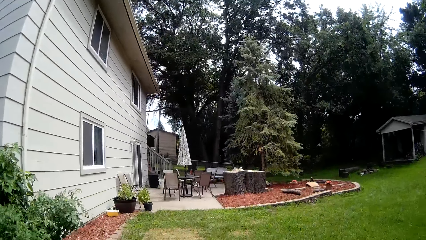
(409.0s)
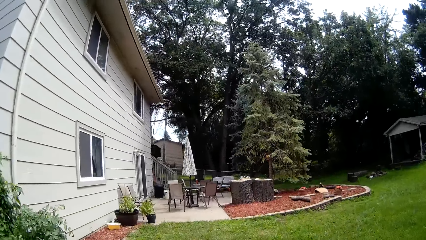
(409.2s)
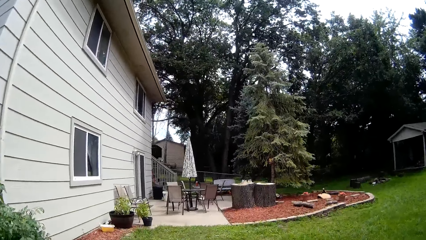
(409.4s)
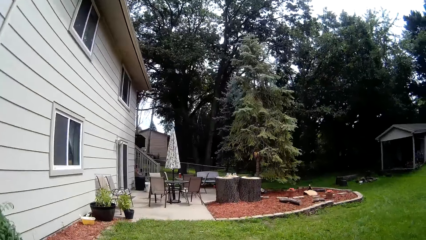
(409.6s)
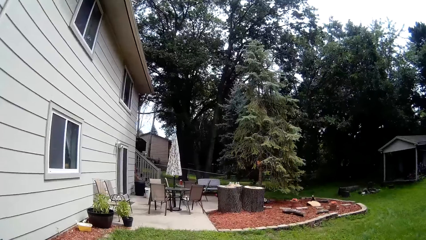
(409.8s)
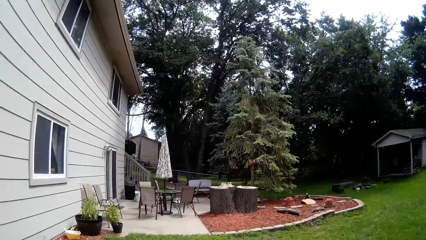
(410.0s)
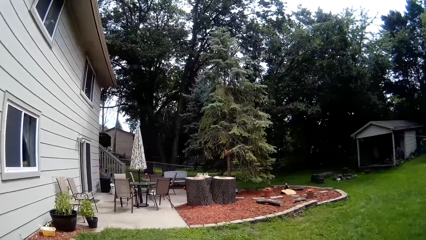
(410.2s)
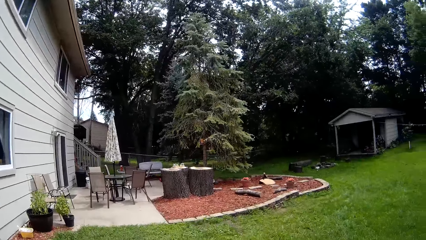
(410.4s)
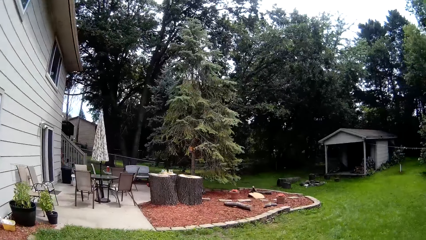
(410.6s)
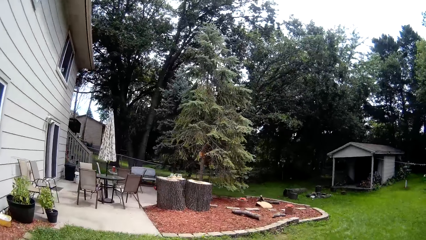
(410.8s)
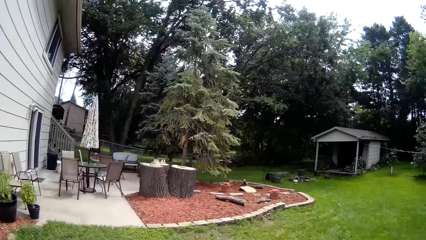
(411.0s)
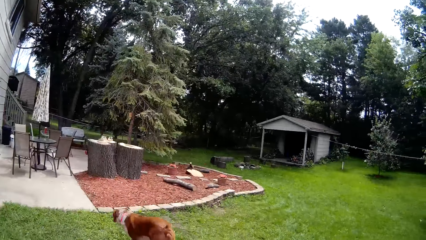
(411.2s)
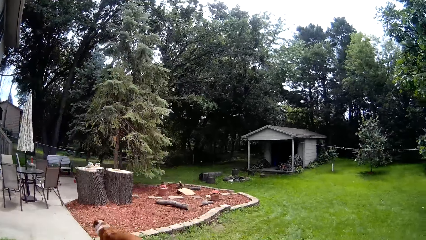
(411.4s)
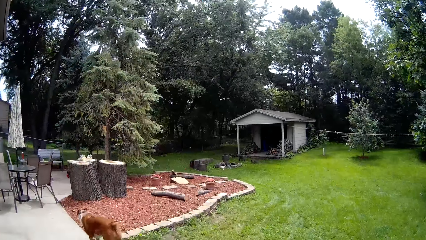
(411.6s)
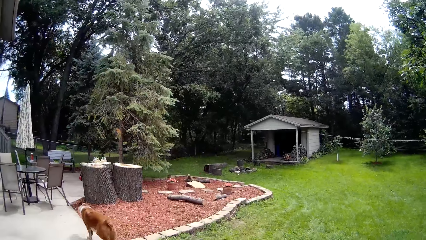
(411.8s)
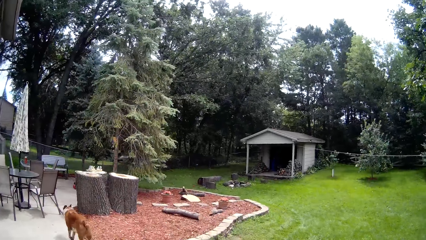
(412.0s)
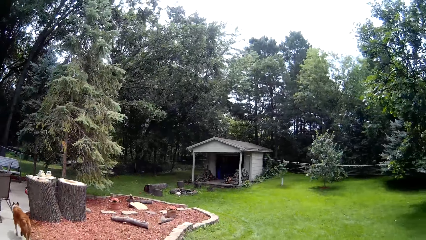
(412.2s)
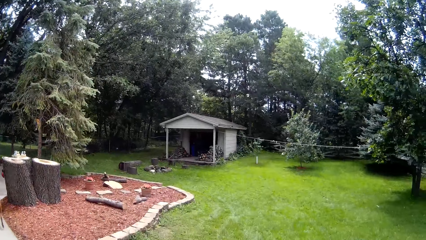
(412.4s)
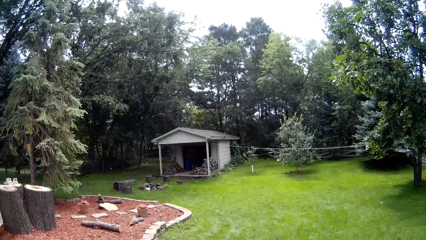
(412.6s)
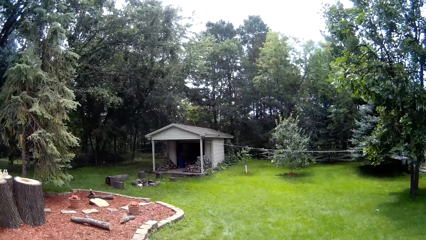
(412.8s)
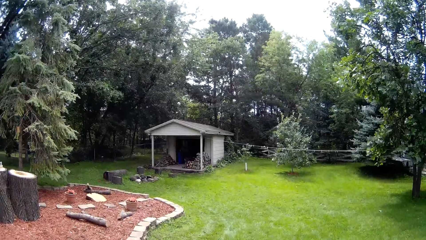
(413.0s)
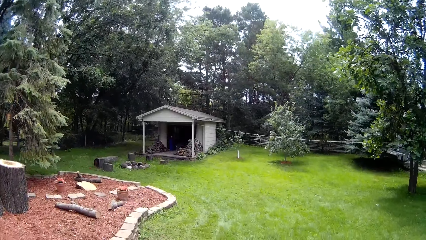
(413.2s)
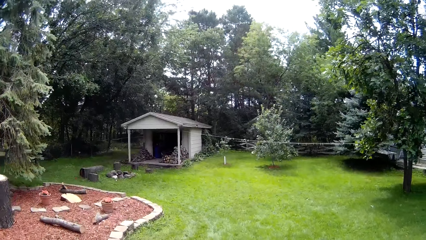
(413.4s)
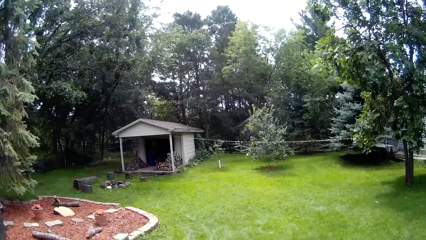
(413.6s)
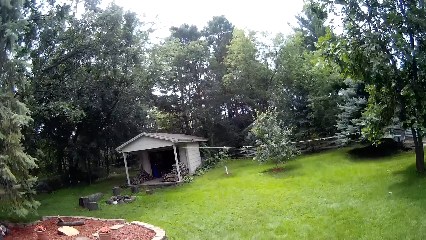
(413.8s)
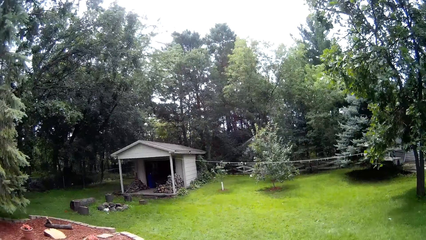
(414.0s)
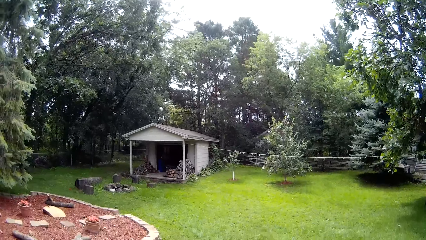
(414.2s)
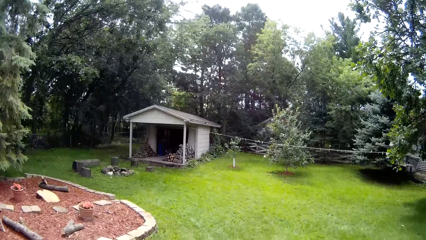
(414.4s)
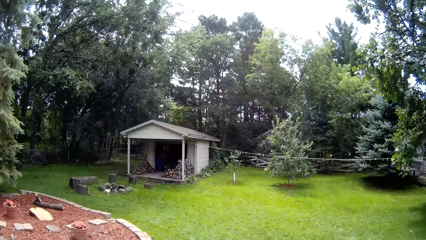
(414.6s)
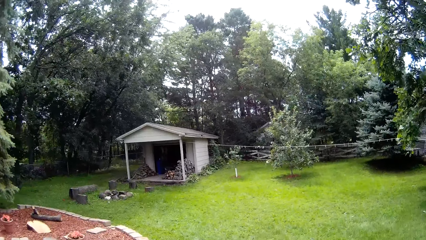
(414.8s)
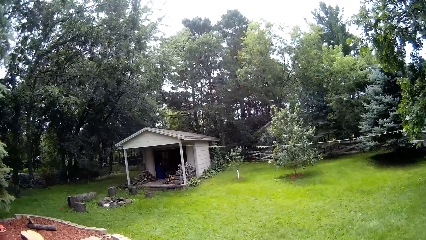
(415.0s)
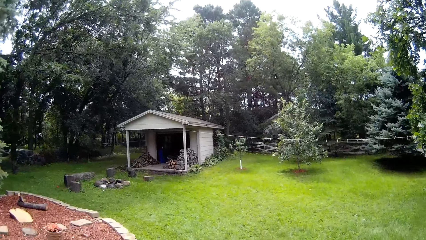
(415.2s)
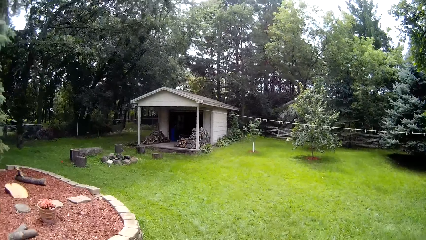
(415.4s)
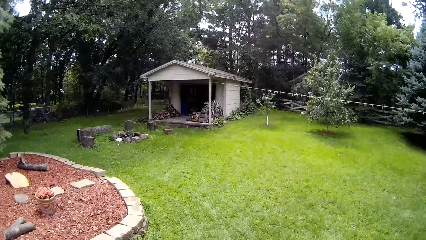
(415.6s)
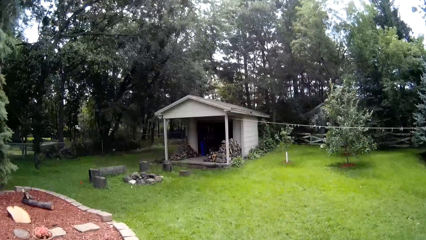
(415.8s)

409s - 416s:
The camera wearer mows along the patio with the lawn mower using both hands.

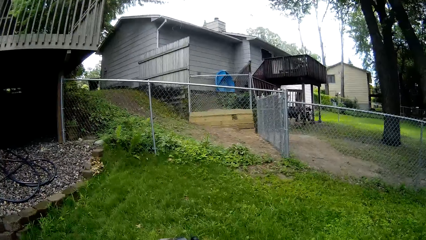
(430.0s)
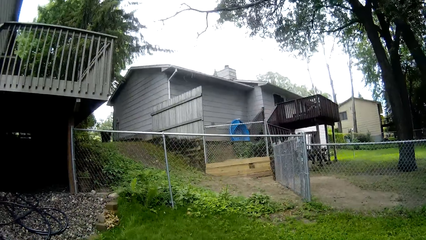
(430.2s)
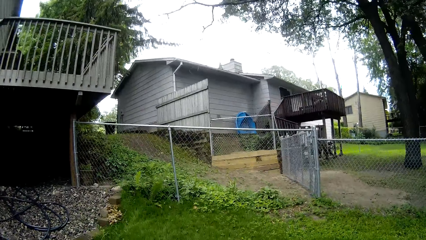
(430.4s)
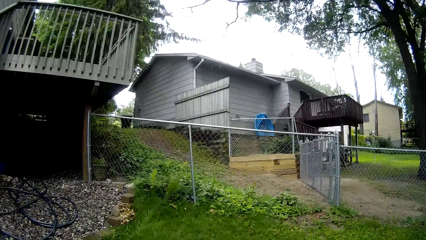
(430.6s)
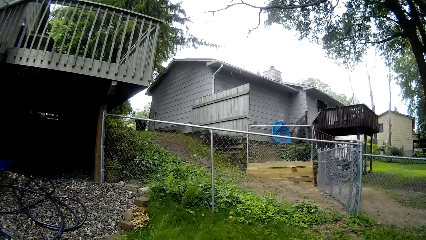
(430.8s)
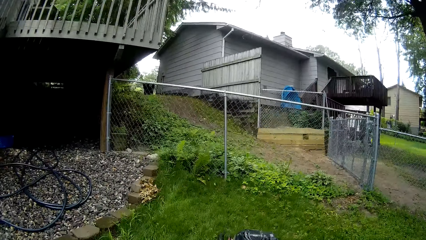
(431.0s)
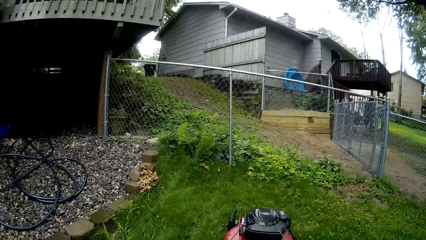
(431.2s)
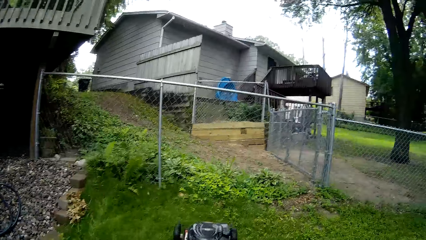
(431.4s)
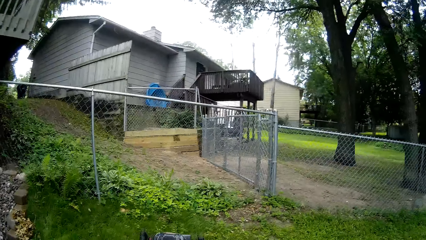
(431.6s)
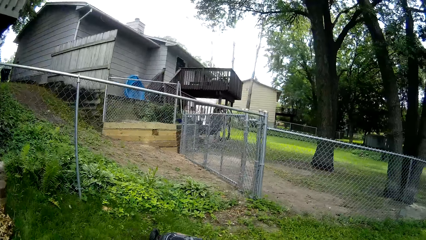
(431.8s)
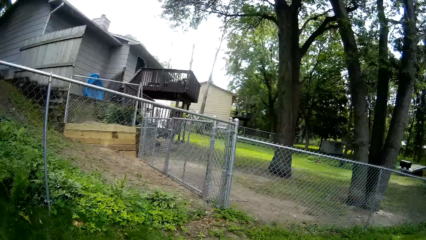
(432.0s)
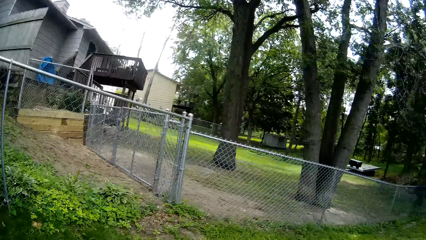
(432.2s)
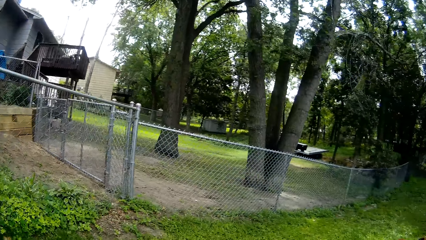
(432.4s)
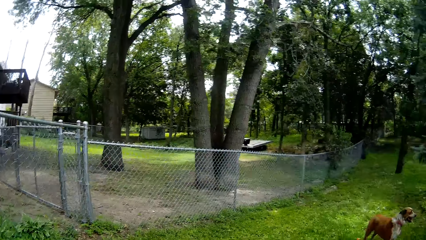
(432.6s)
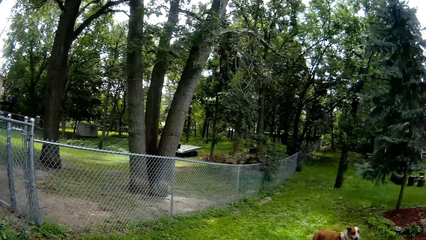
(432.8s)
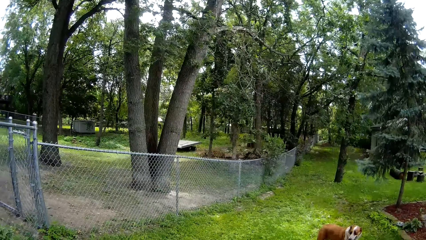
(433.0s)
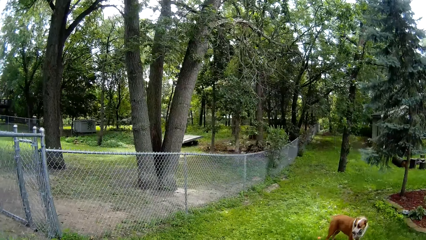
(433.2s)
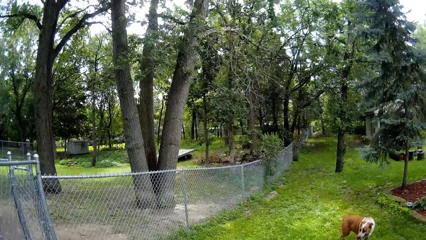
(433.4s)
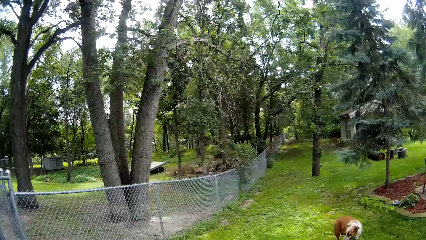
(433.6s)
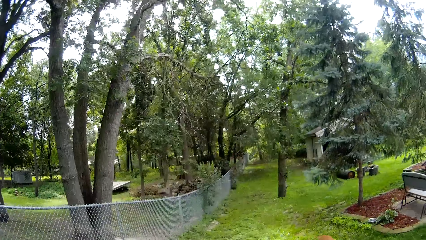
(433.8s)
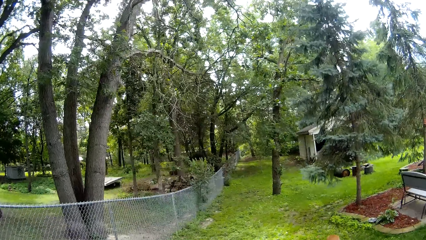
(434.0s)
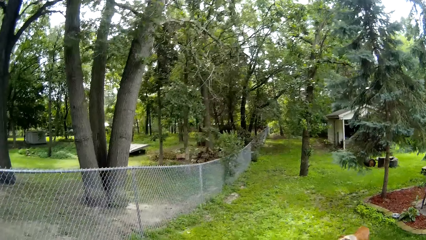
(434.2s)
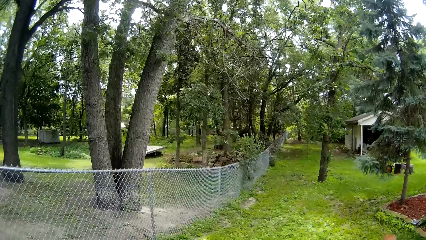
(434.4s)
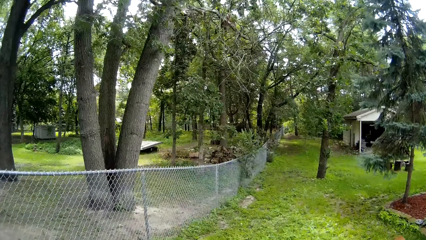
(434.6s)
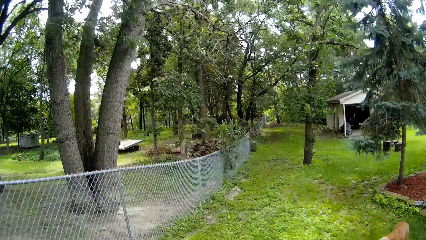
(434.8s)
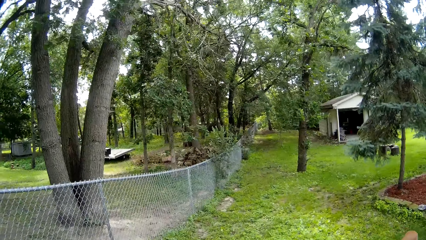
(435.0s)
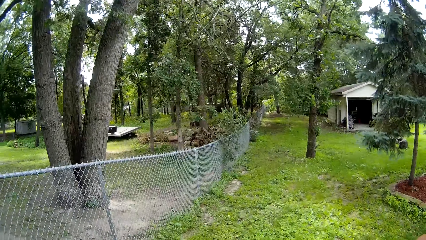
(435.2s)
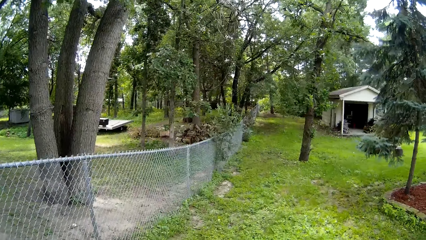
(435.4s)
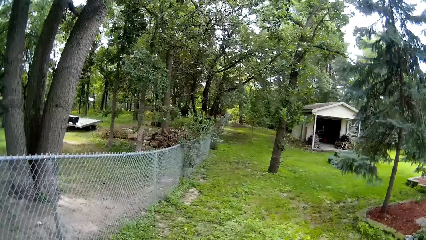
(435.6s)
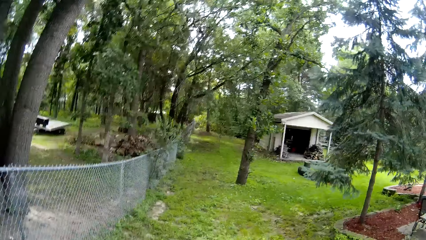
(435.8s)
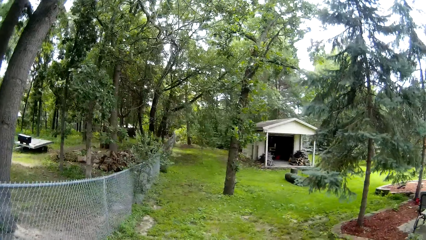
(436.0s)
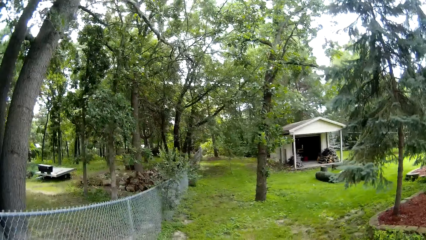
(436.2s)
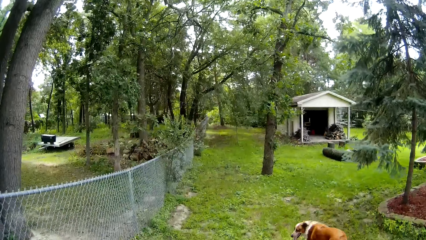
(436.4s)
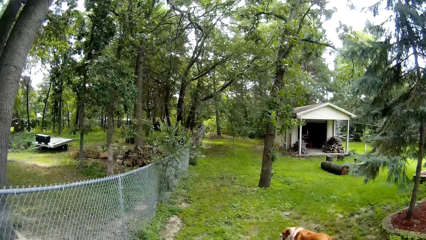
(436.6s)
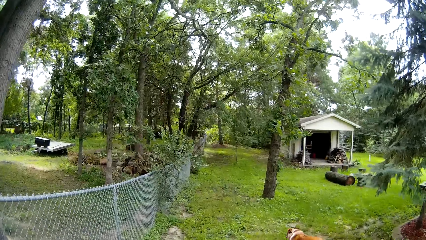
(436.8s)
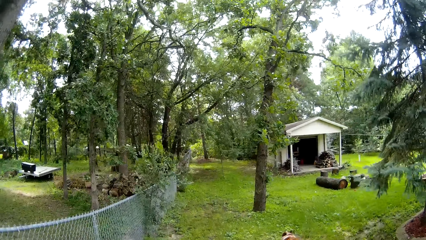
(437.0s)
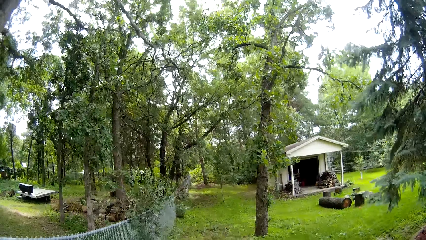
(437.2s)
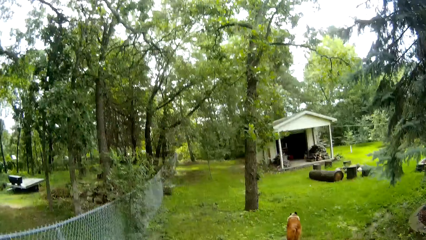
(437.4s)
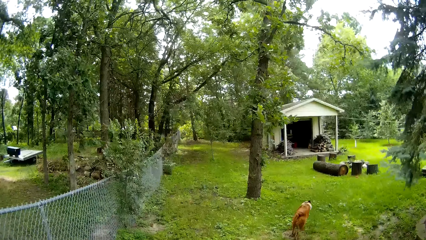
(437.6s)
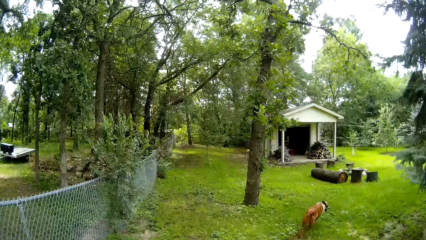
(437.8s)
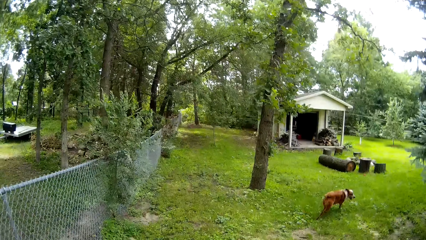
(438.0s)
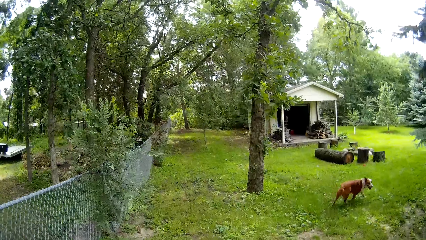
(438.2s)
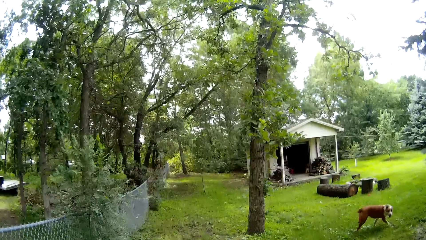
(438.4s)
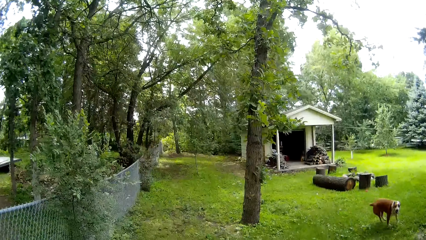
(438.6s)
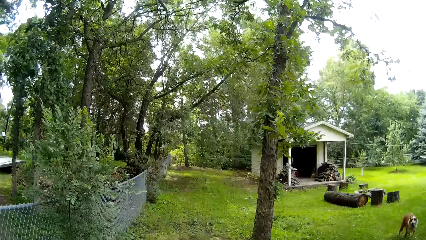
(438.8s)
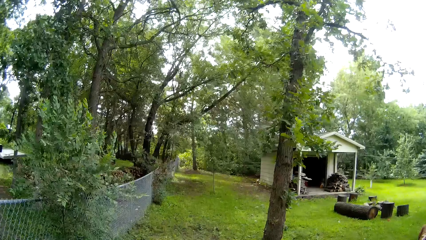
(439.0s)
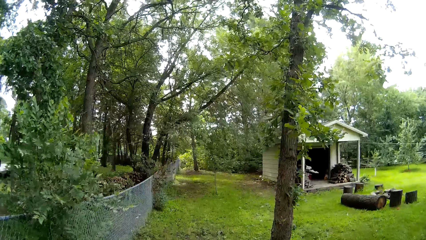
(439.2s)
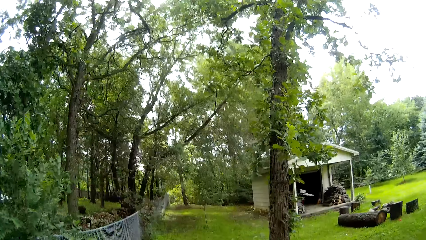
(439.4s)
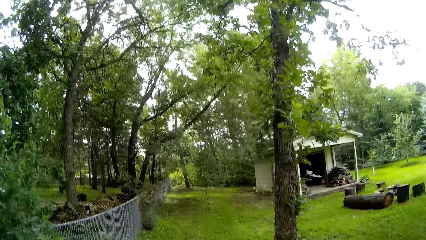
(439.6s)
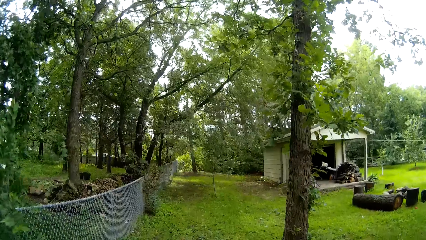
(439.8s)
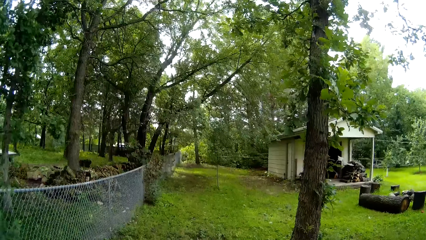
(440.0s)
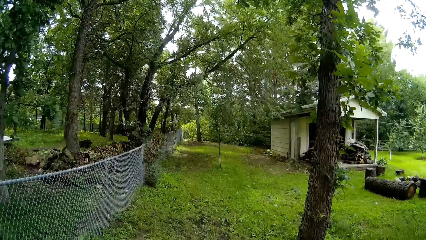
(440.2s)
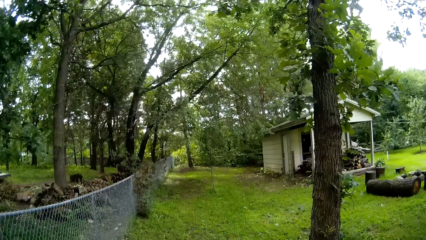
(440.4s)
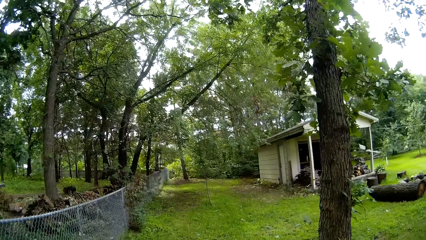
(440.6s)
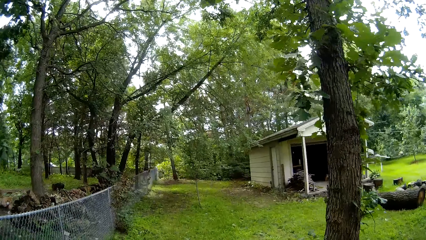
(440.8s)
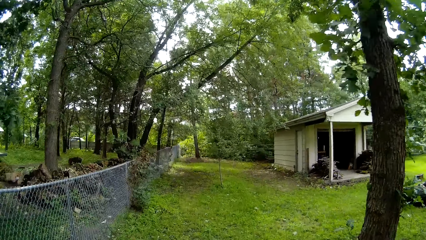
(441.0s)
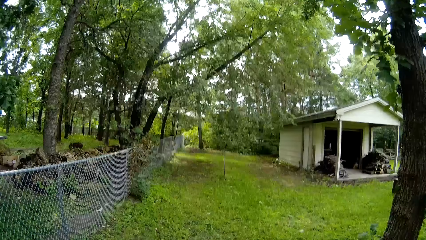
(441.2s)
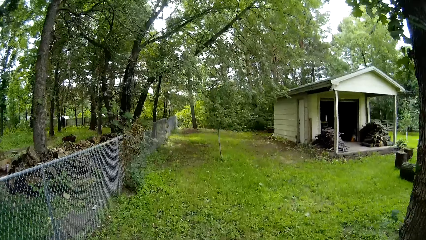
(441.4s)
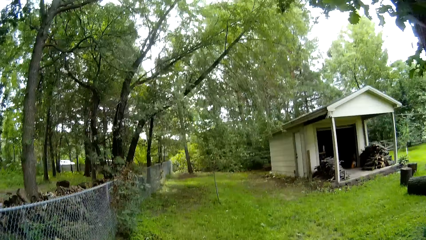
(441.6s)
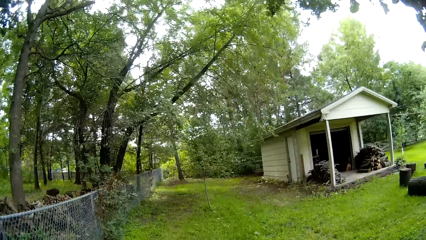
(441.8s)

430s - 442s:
The camera wearer mows along the meshed fence with the lawn mower using both hands.
